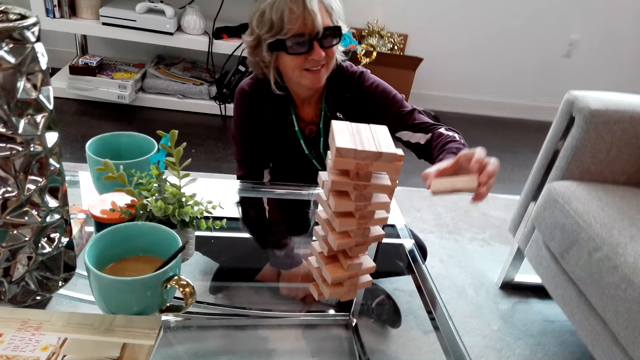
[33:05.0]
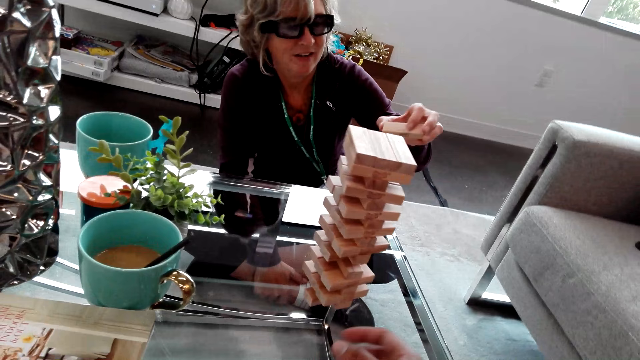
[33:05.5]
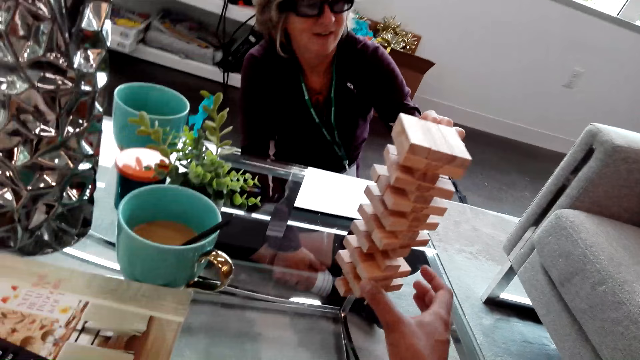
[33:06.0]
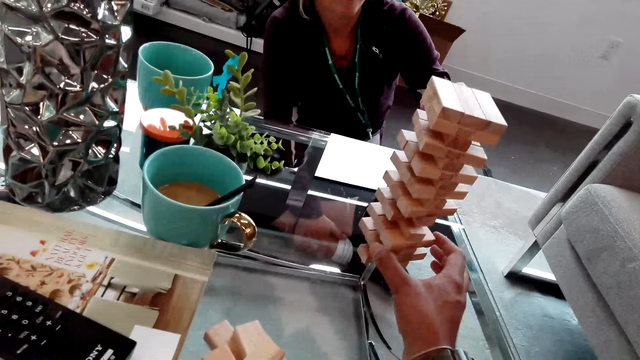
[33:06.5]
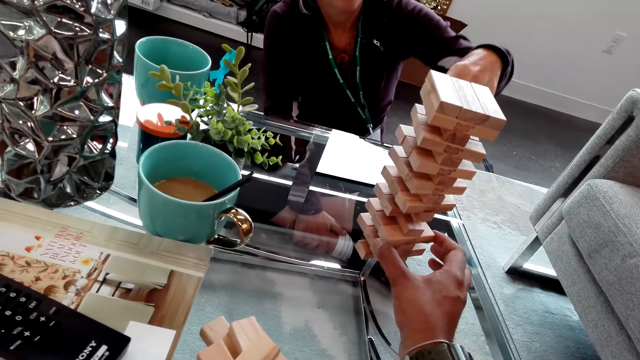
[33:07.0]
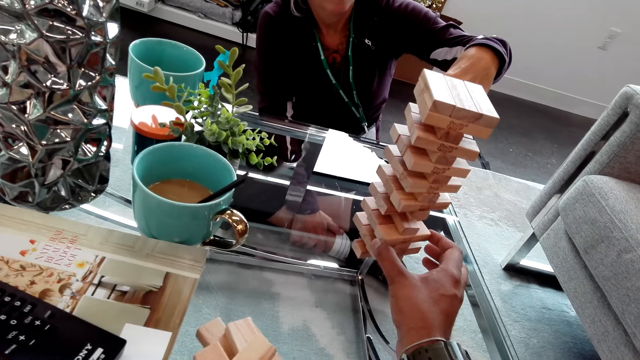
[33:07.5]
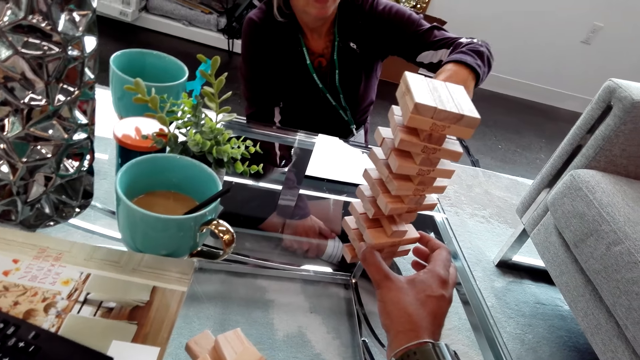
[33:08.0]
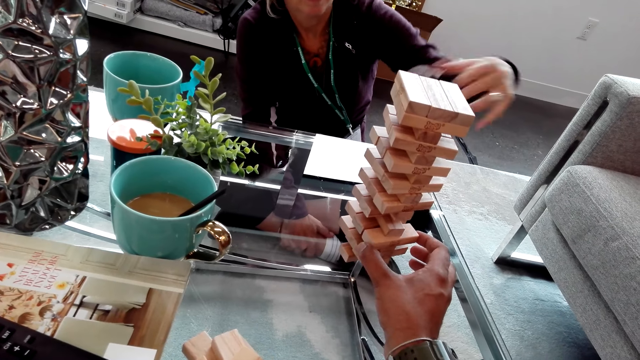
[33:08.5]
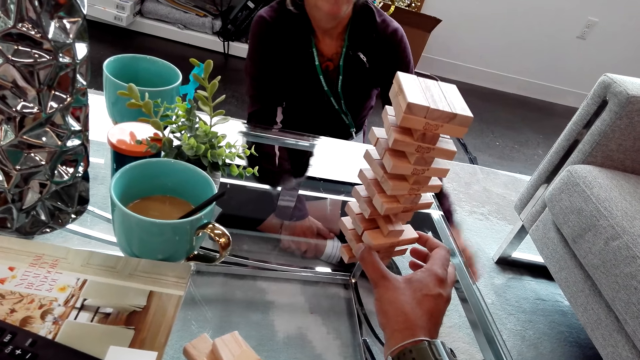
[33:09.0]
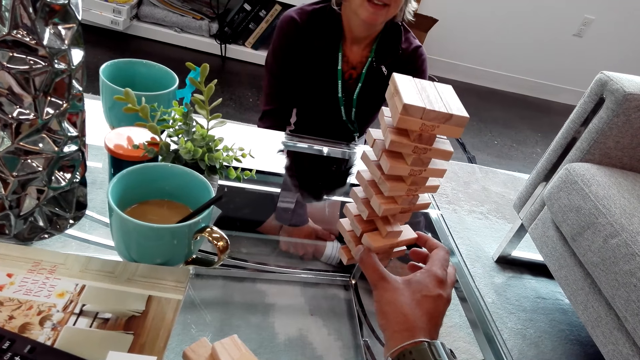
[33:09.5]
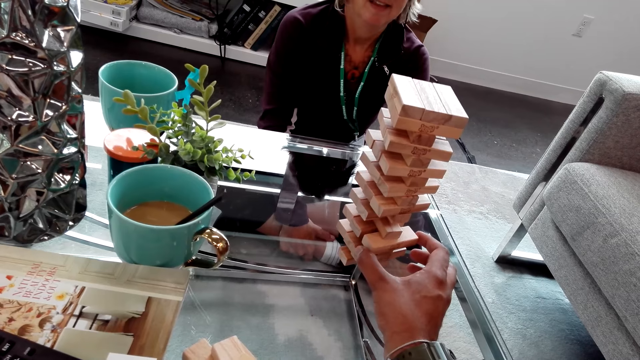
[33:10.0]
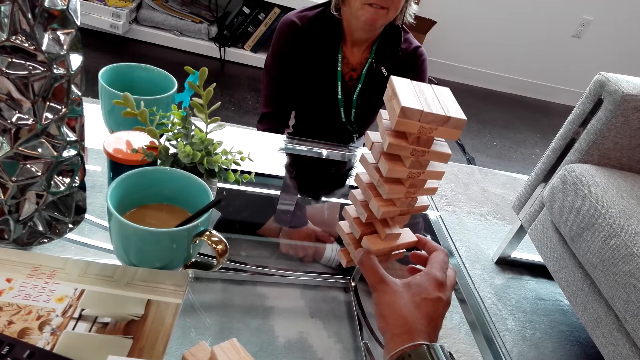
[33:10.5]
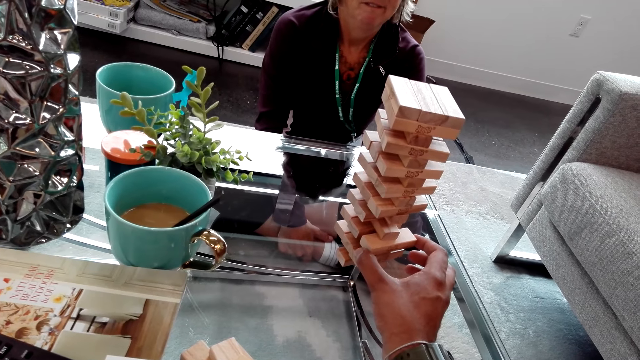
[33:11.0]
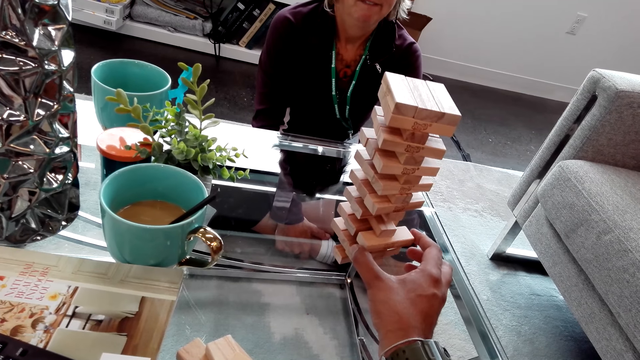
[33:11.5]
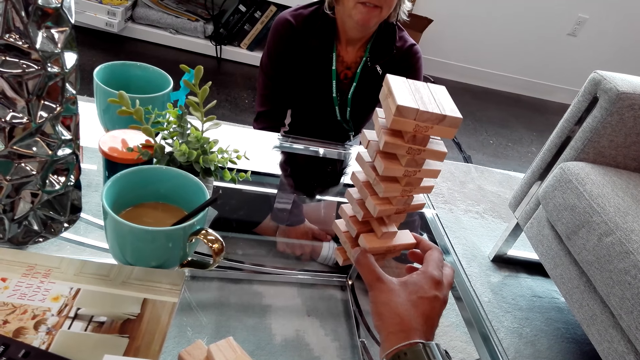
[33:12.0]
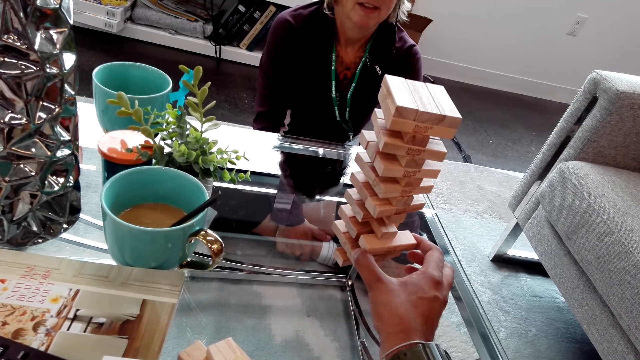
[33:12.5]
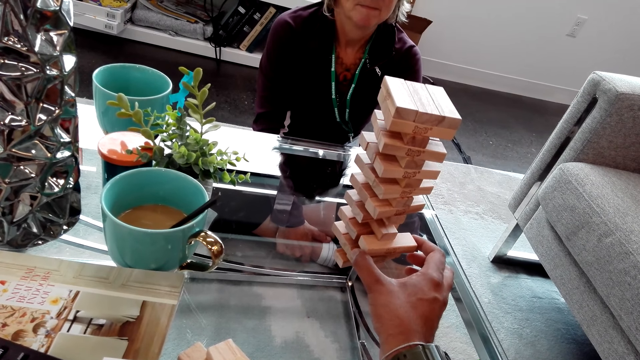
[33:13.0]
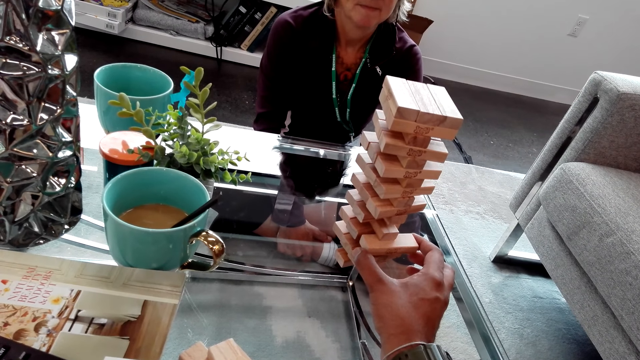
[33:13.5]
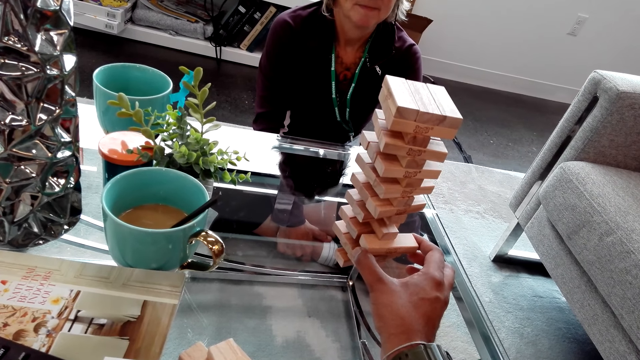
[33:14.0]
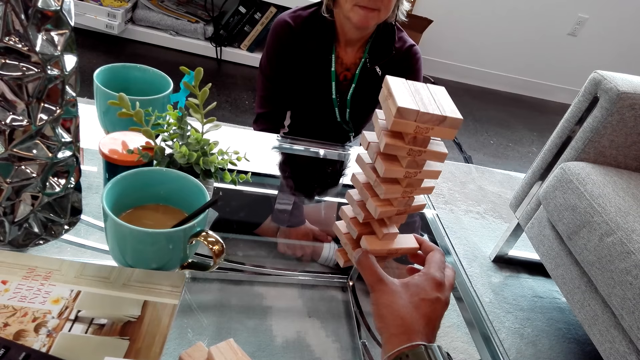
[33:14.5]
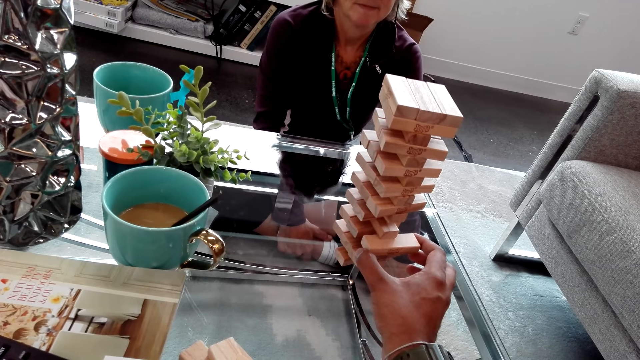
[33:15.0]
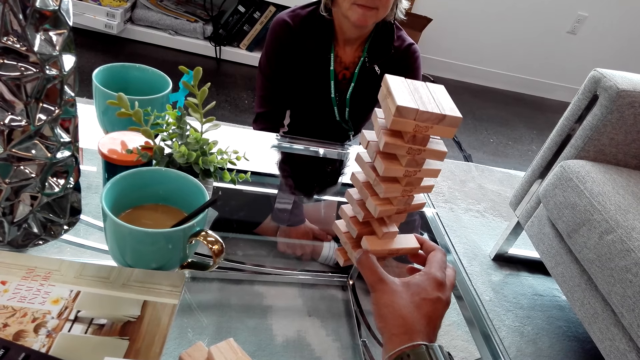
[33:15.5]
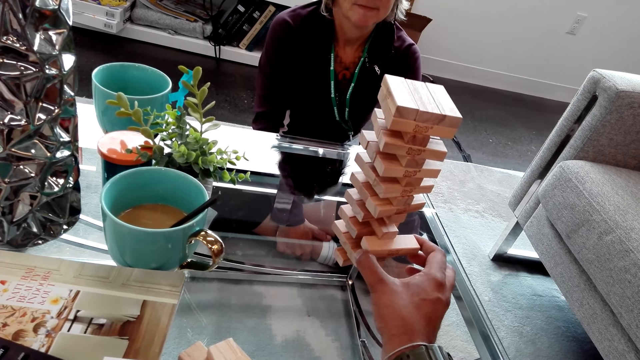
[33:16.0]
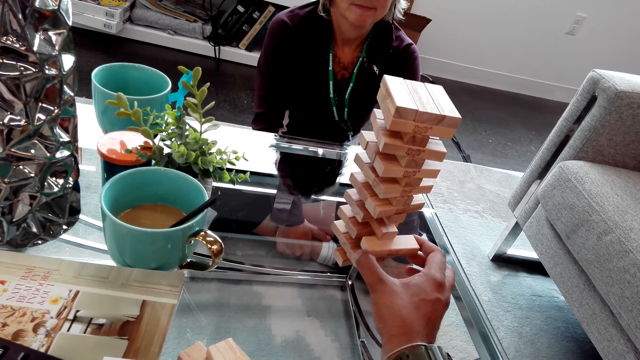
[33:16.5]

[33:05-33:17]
A lady pulls out a block from the jenga tower. The lady piles the block on the table. The camera wearer plays the jenga game. The lady holds her knees. The camera wearer carefully pulls a block from the jenga tower.

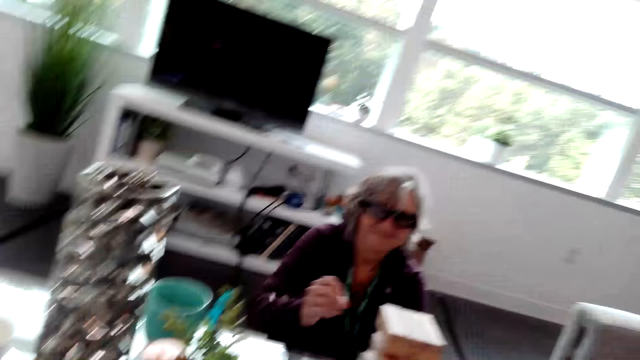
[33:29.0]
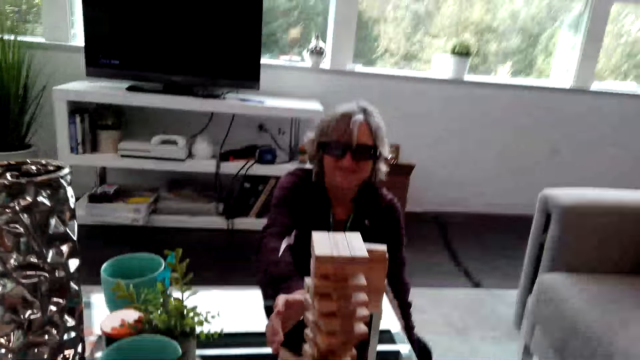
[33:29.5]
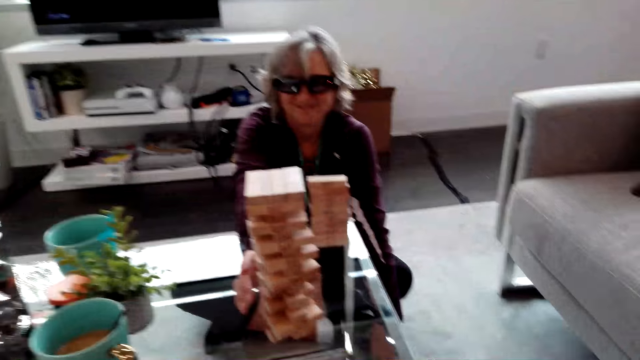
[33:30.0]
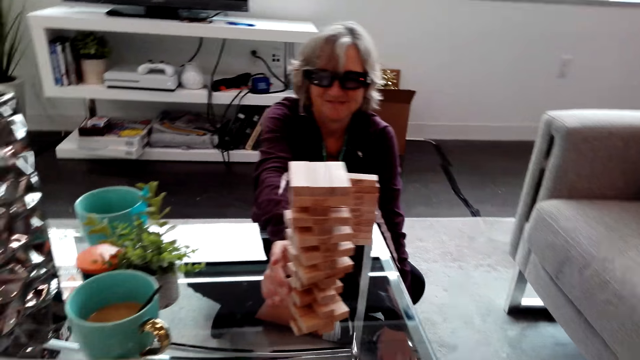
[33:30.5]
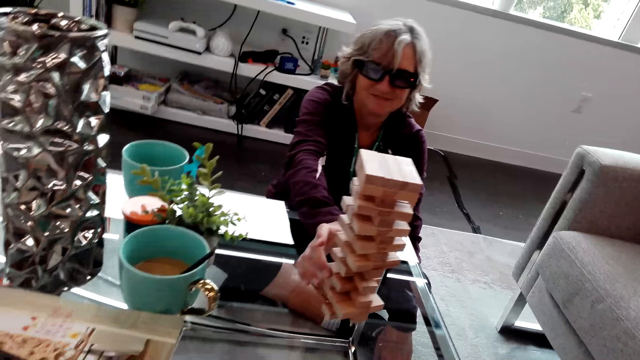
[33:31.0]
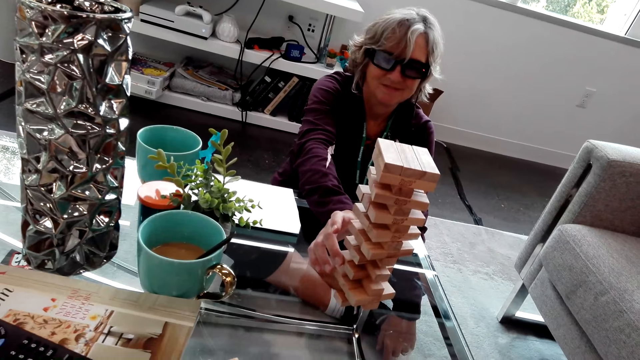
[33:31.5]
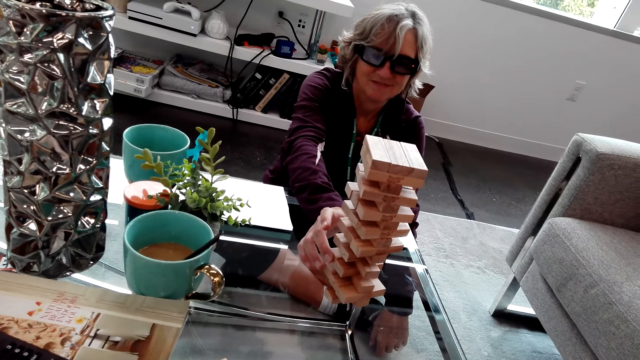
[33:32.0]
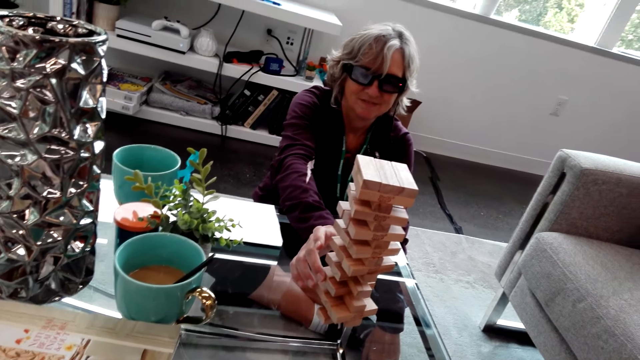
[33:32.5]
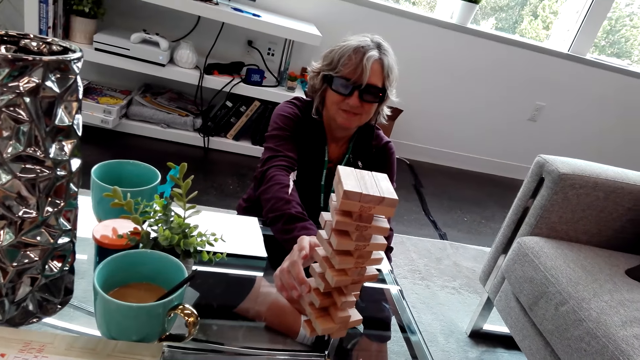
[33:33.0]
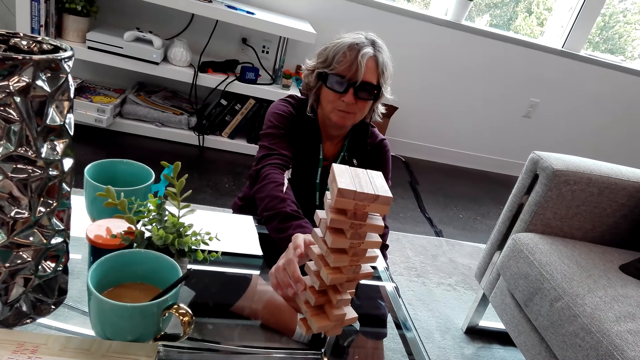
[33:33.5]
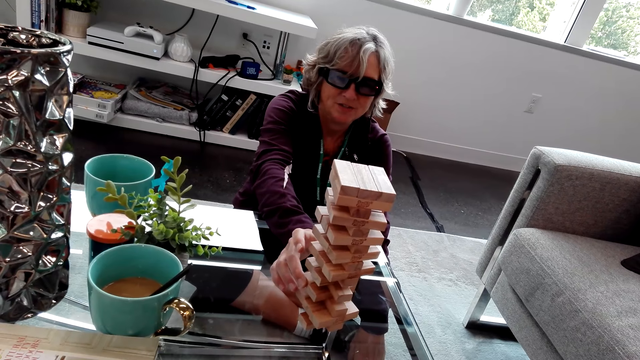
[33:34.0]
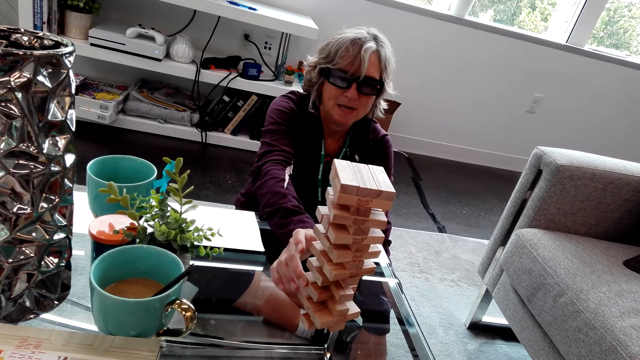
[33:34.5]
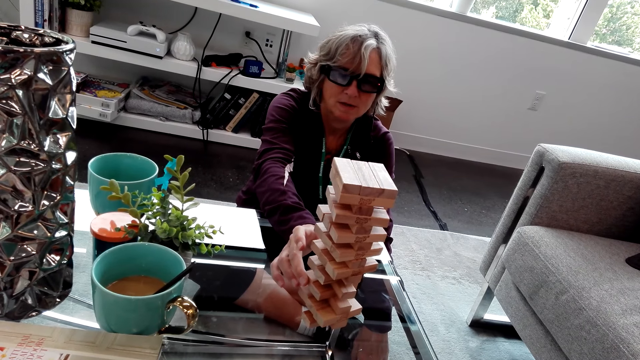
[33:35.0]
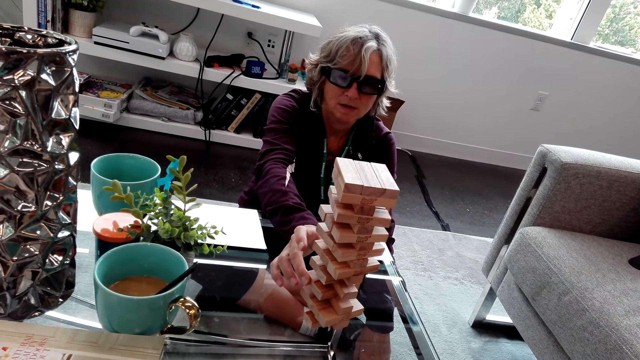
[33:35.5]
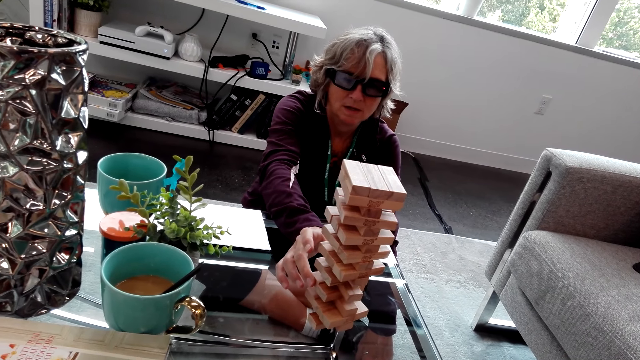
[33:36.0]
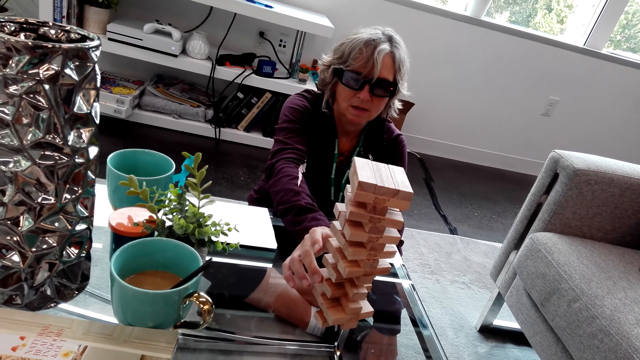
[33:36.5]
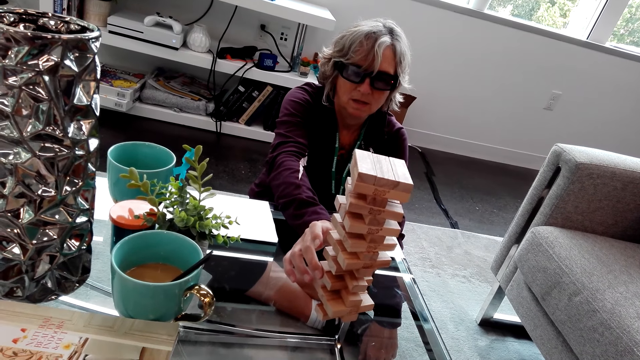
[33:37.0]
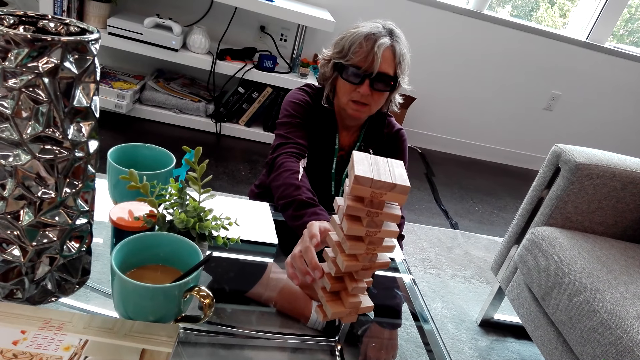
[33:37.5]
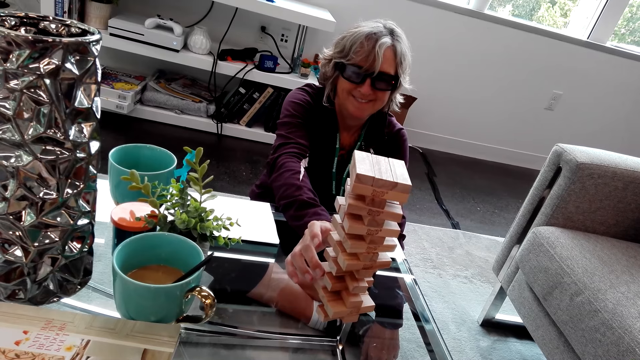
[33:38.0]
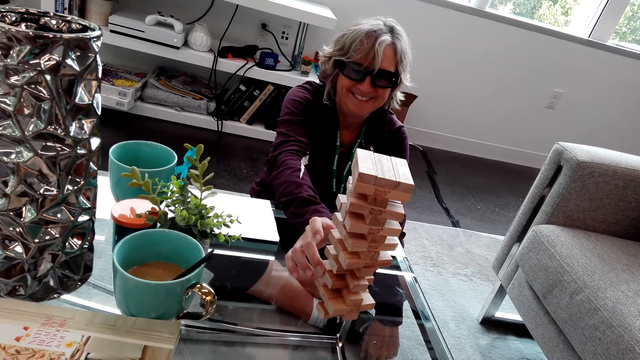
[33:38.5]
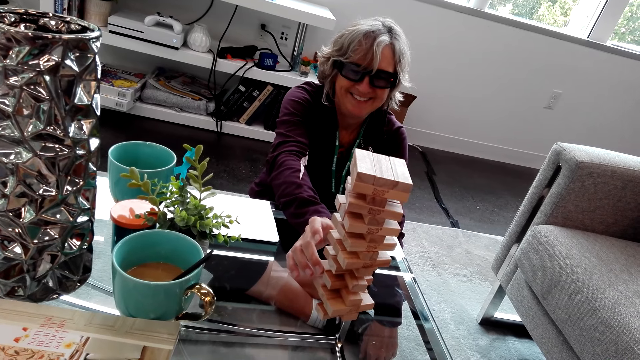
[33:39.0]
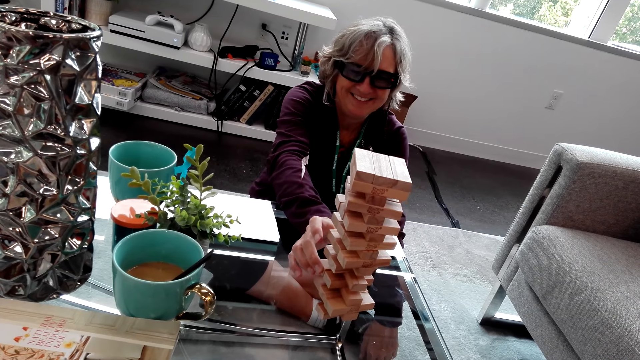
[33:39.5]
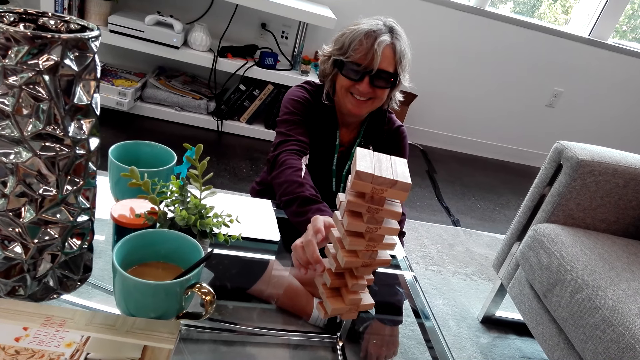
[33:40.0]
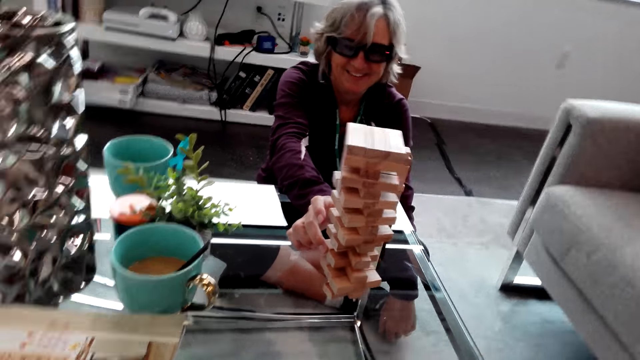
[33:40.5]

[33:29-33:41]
The camera wearer puts the block on the table. A lady plays a jenga game. The lady speaks to the camera wearer, pulls a block from the jenga tower and laughs with the camera wearer.
